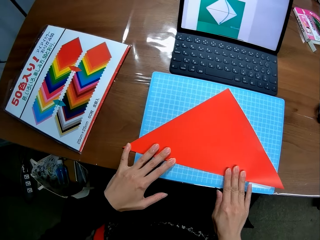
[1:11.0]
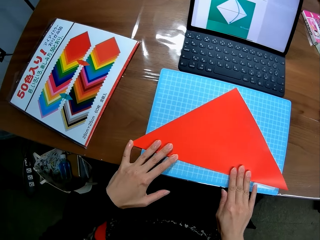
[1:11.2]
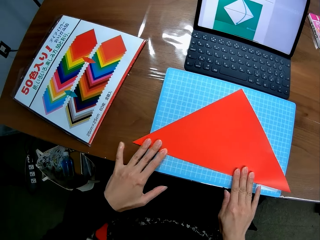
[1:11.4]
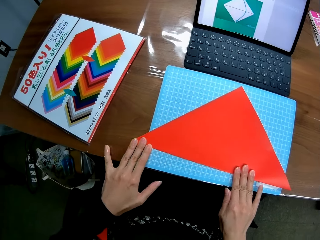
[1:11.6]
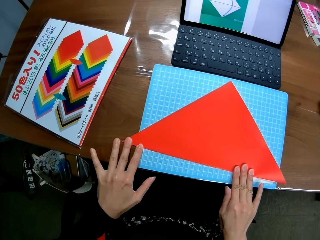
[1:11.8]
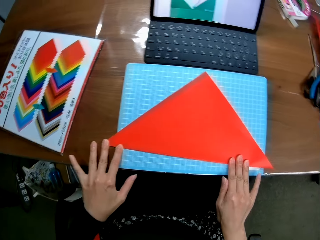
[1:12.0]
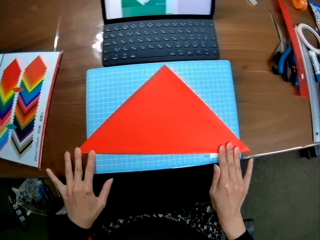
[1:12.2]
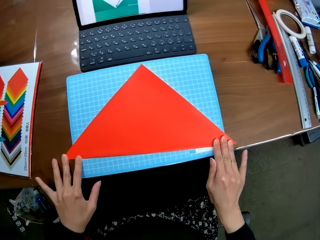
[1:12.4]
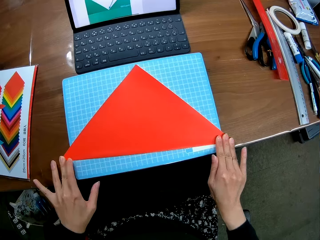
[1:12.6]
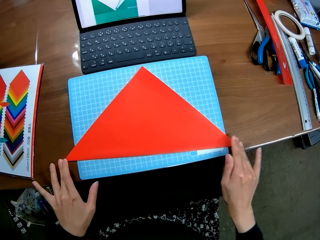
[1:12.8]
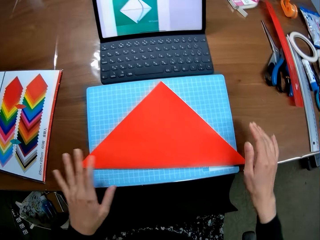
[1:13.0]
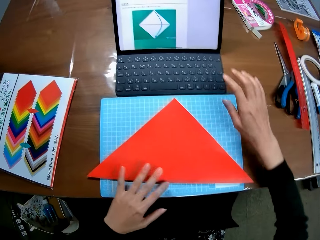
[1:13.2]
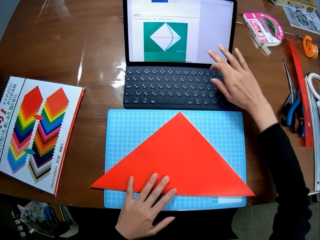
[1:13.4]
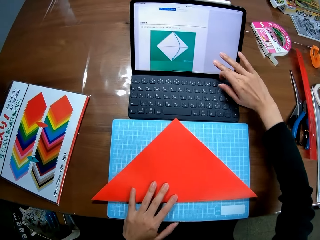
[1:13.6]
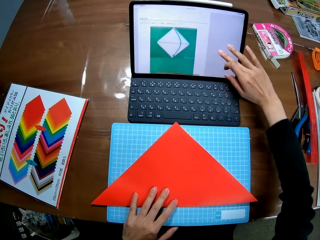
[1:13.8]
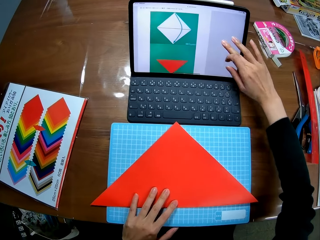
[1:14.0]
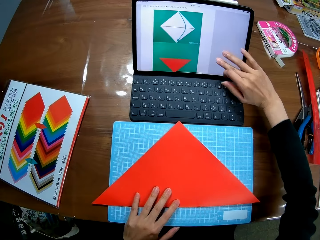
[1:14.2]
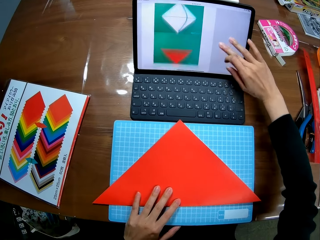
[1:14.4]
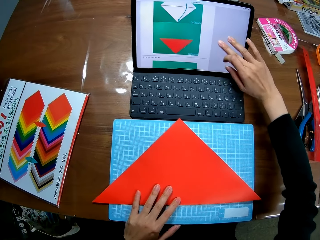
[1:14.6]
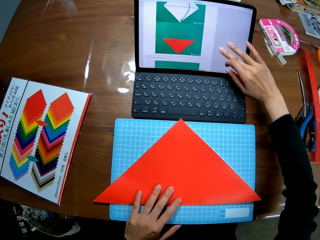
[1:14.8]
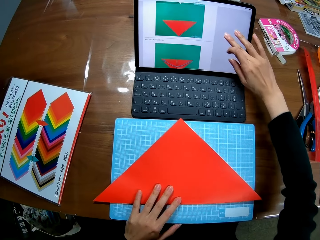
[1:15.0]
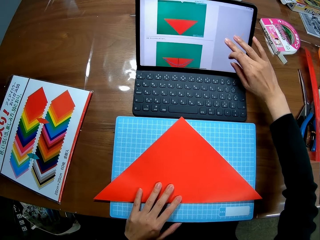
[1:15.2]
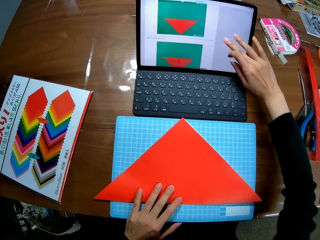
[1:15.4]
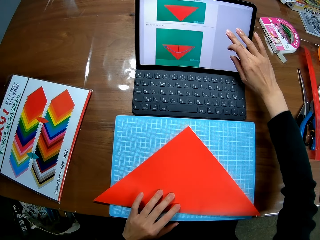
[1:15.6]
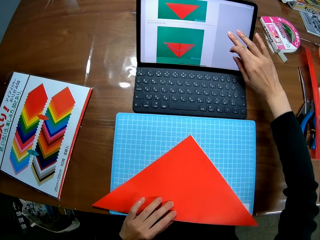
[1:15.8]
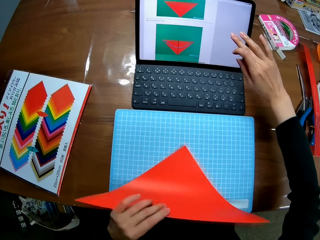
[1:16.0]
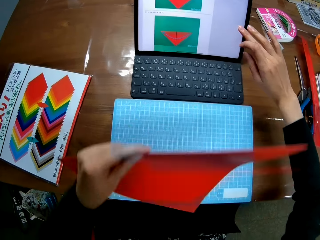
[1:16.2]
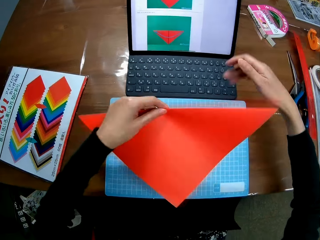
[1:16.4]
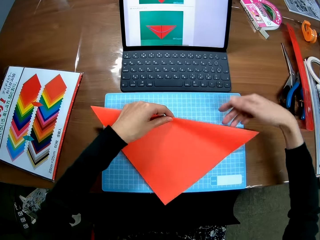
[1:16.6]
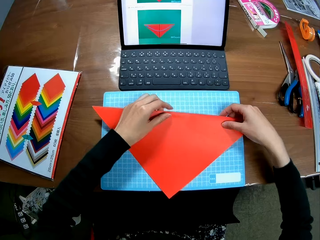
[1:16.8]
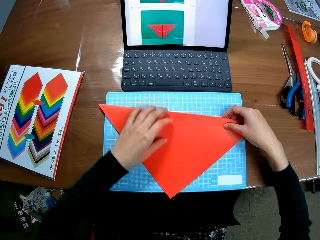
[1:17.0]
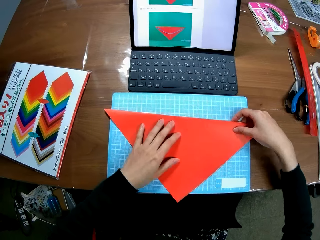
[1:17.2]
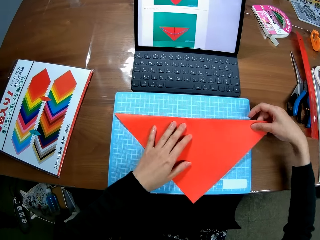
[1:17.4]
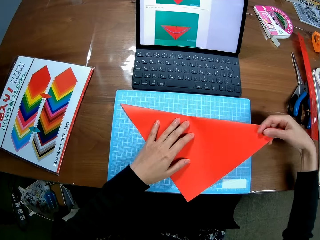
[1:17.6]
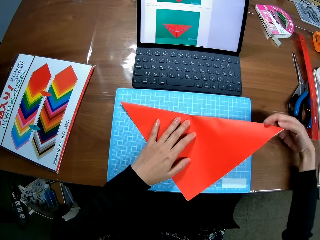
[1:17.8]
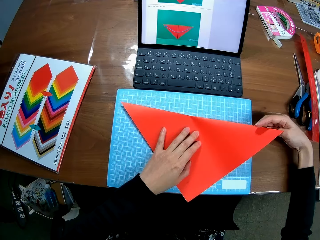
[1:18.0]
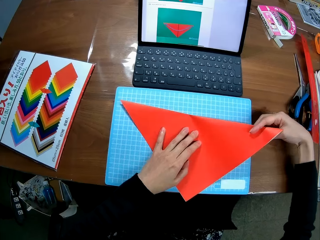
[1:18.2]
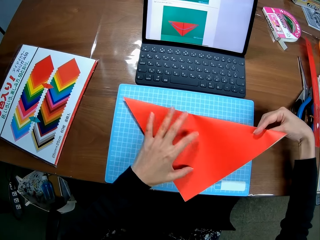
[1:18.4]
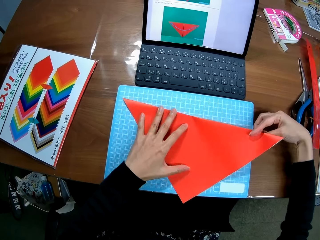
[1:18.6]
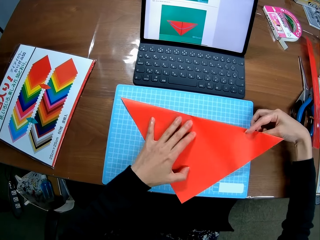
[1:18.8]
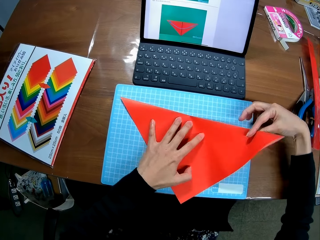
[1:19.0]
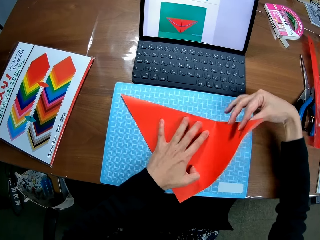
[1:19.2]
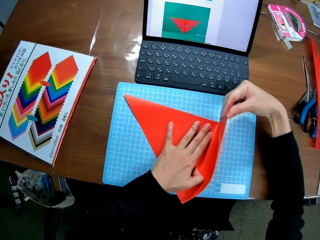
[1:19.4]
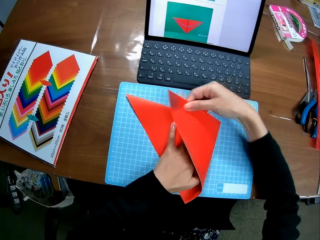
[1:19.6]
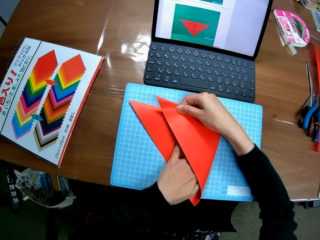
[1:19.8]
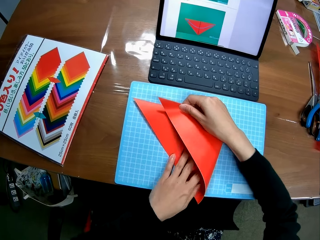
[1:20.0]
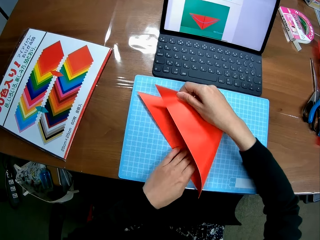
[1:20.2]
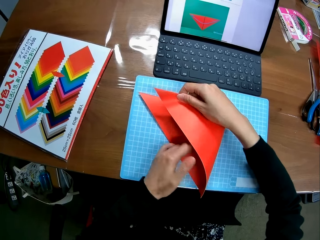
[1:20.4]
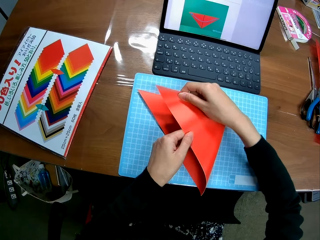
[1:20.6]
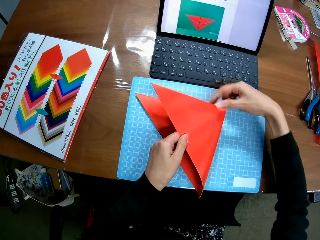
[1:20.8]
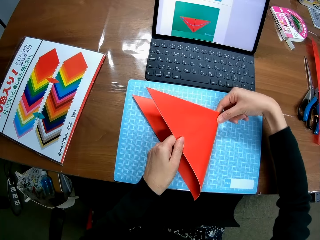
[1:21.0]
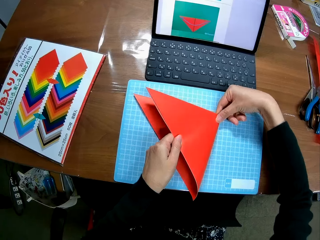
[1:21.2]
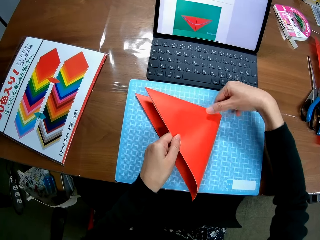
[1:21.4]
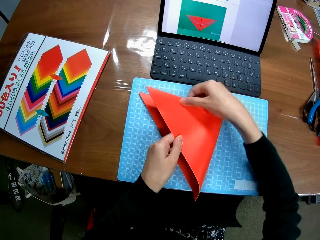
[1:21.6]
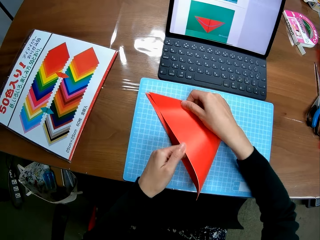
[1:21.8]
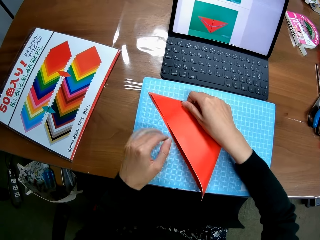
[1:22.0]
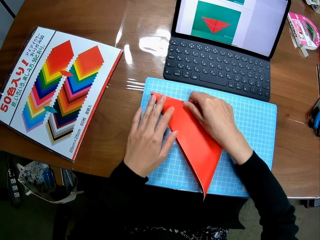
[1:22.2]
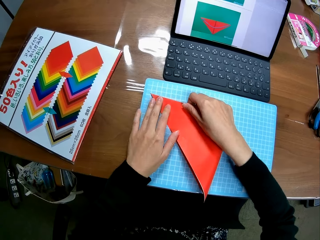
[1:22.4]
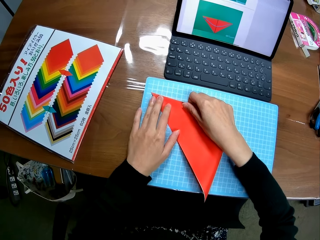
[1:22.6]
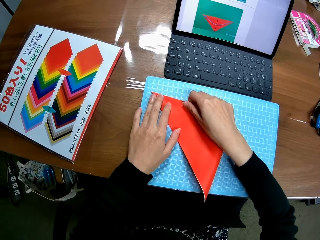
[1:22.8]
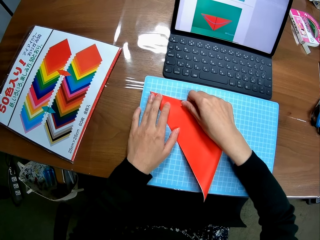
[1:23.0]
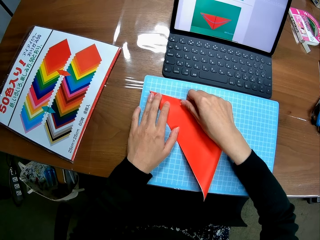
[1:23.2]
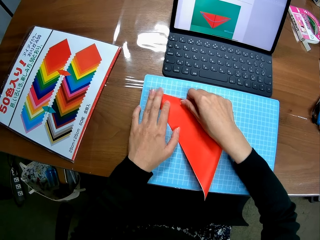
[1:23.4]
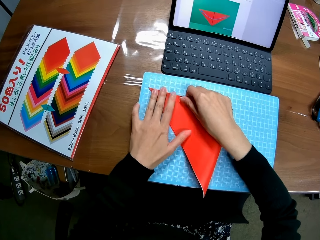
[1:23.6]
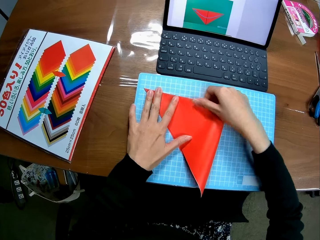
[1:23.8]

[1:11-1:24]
The camera wearer straightens the edges of the paper piece. She scrolls up the screen of the laptop with her right hand. She folds the paper piece.

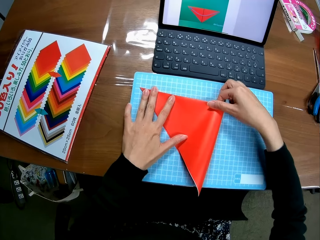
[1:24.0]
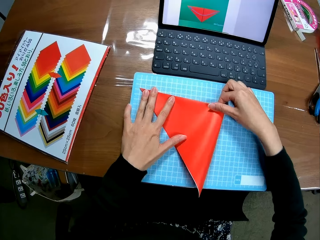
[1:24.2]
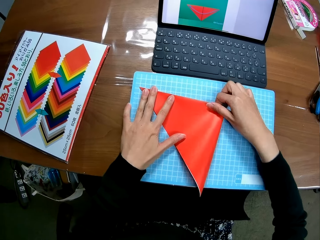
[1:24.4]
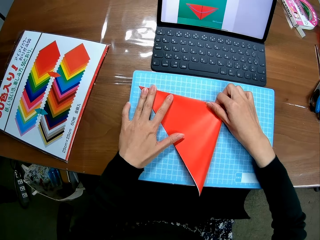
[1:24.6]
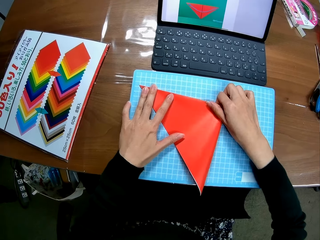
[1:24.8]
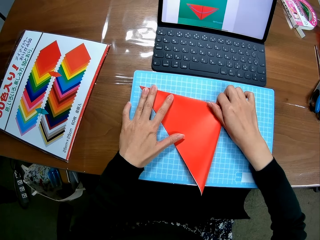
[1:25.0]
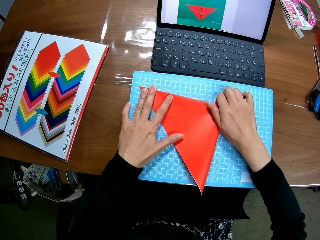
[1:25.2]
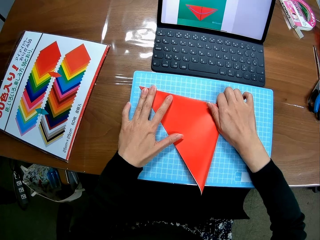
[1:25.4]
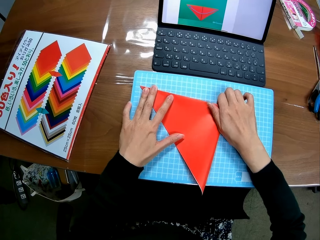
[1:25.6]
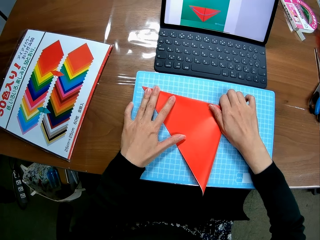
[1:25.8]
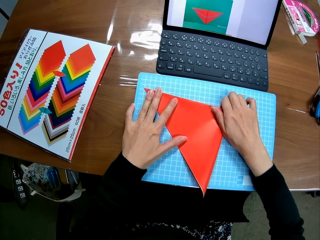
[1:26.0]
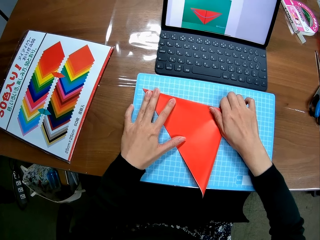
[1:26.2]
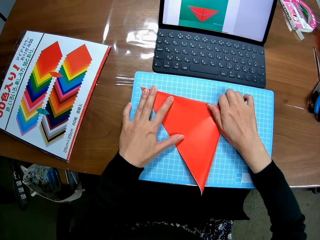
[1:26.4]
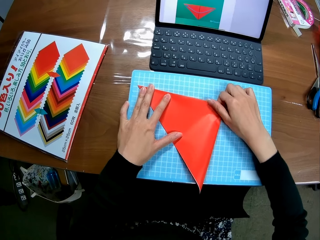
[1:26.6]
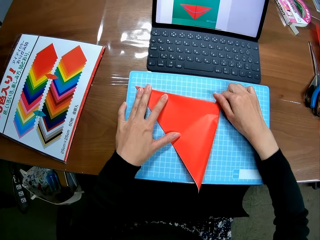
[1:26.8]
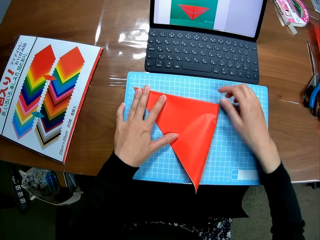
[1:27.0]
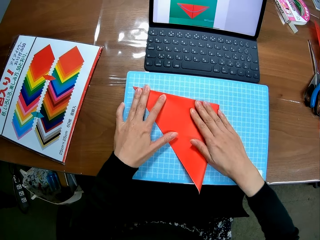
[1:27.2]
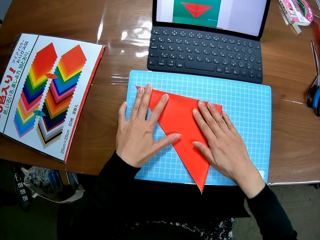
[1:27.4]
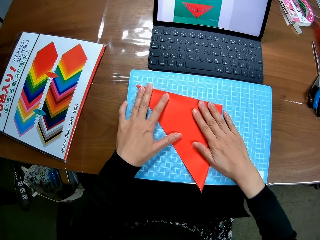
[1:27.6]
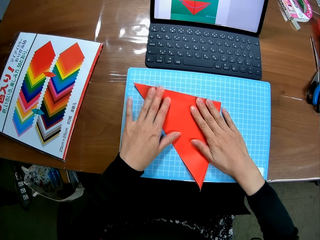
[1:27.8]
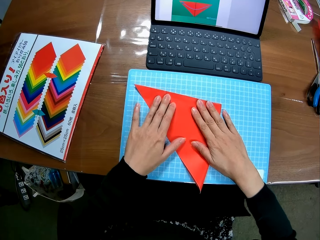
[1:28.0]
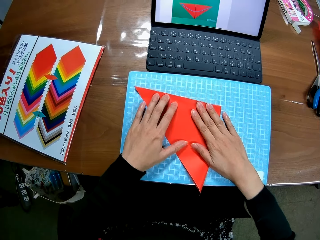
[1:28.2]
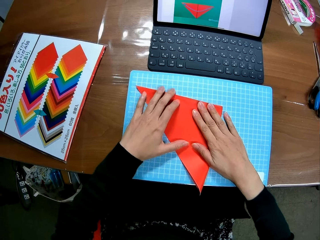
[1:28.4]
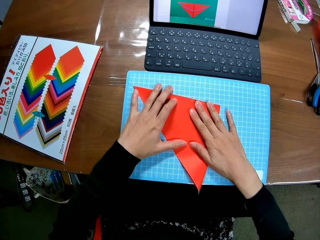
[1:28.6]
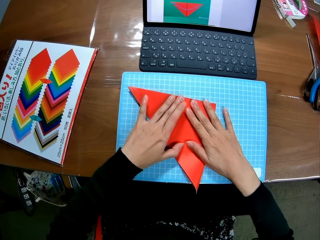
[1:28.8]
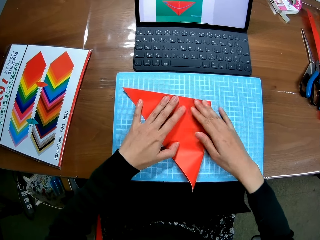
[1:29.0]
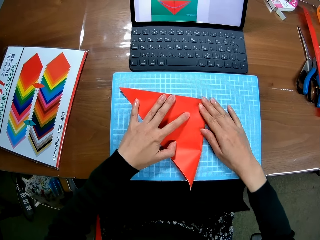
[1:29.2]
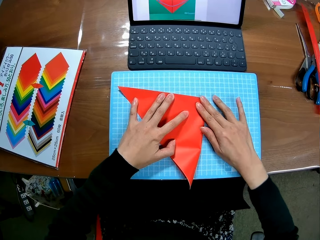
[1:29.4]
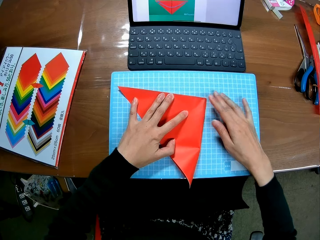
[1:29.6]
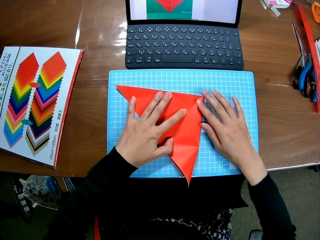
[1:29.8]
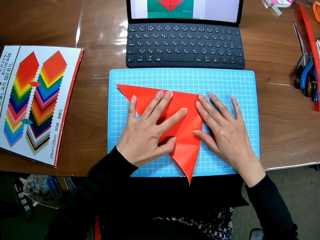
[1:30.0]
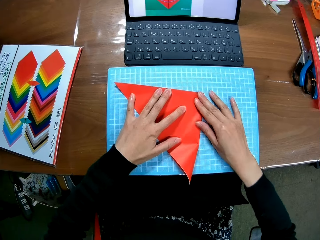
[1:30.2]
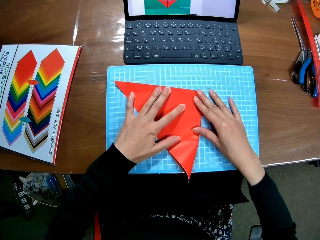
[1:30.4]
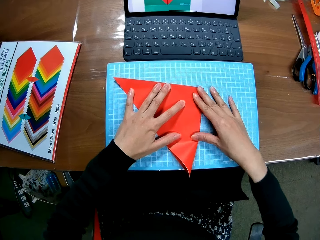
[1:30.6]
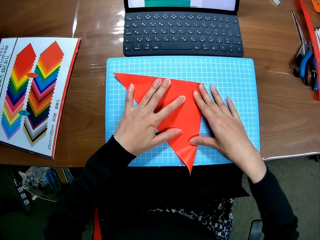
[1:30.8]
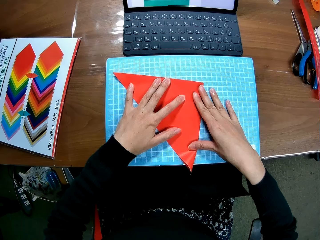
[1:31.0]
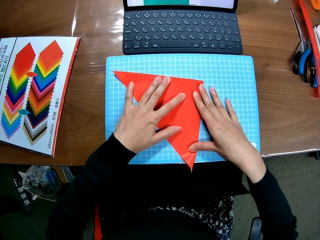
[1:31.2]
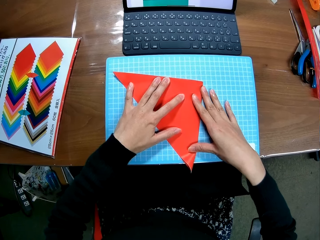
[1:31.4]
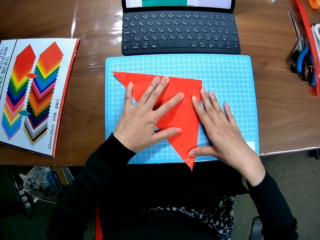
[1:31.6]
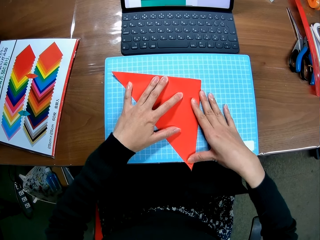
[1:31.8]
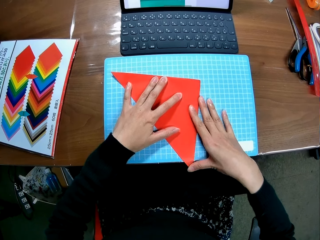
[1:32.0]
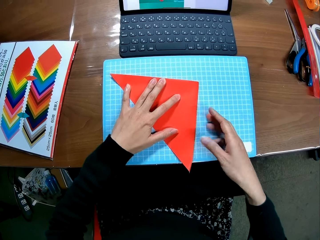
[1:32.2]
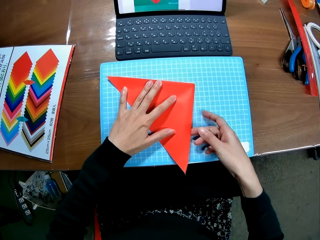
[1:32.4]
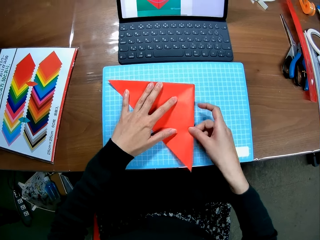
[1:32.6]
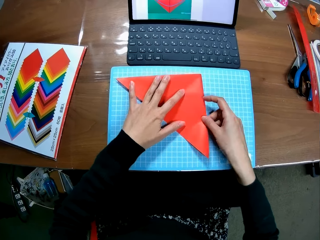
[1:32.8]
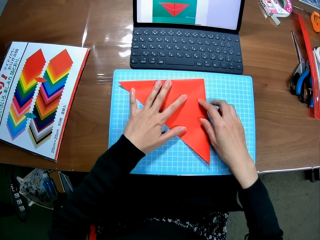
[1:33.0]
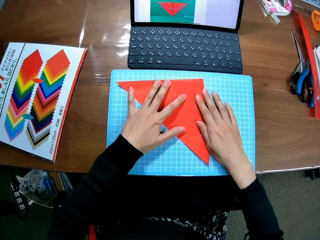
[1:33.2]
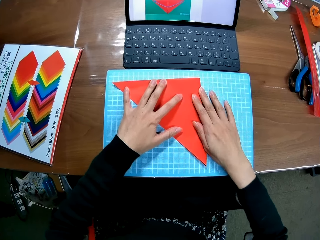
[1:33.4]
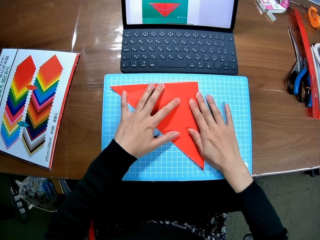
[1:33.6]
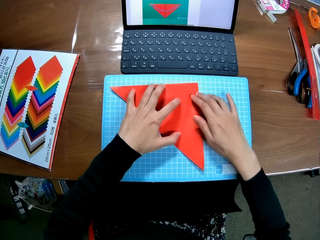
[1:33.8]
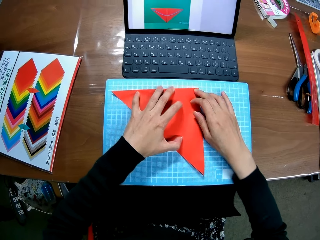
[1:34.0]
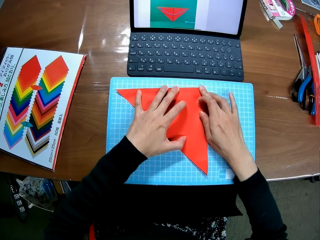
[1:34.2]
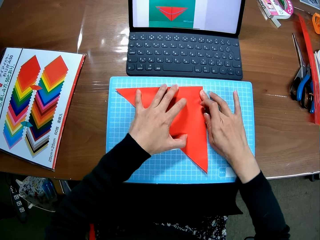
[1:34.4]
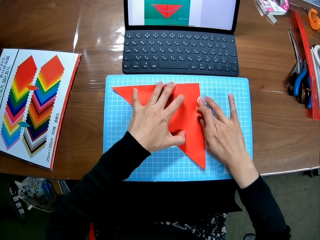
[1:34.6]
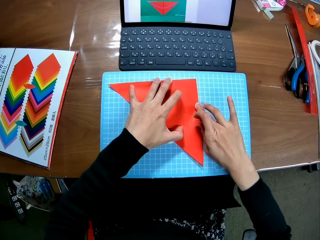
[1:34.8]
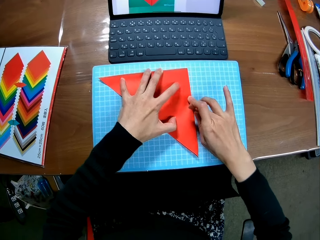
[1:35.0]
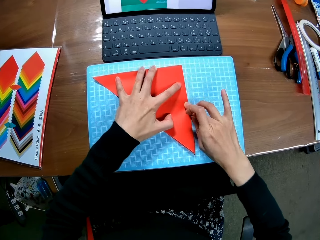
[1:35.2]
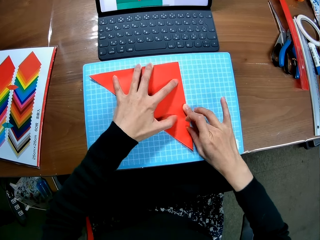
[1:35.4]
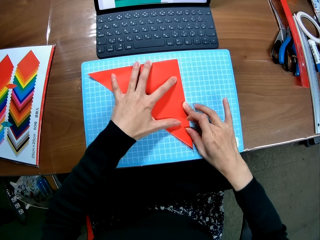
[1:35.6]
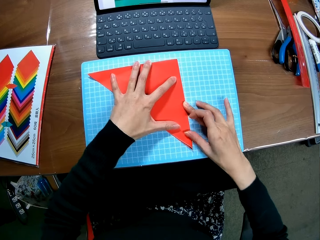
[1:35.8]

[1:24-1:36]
The camera wearer straightens the edges of the paper piece.
